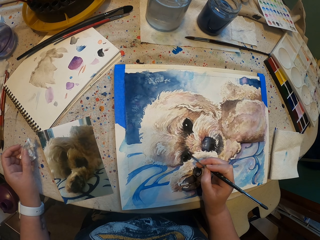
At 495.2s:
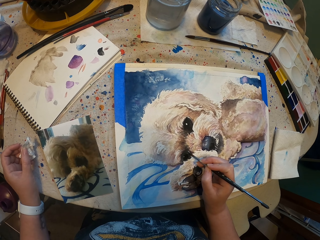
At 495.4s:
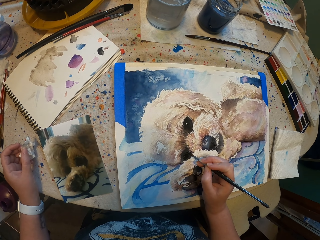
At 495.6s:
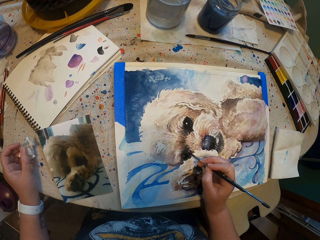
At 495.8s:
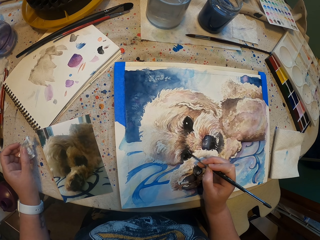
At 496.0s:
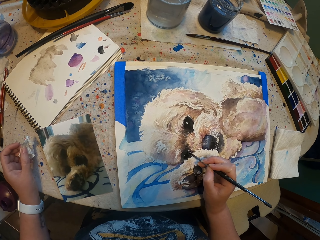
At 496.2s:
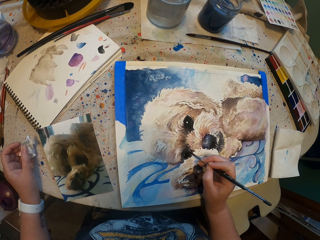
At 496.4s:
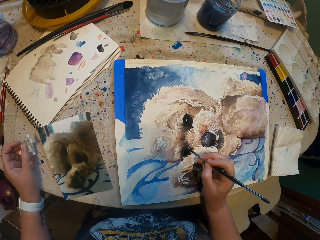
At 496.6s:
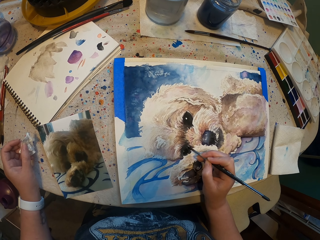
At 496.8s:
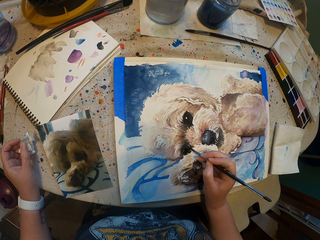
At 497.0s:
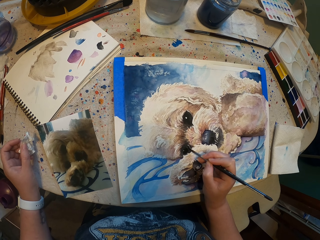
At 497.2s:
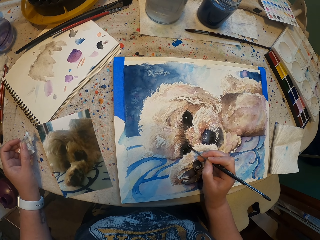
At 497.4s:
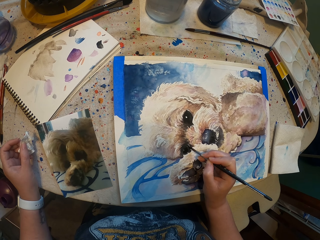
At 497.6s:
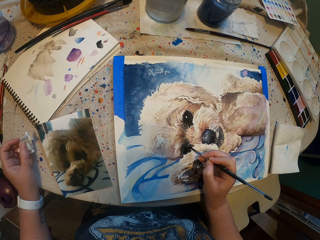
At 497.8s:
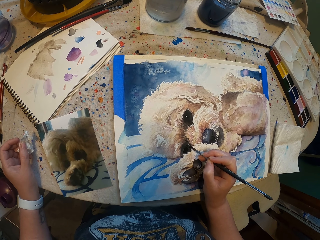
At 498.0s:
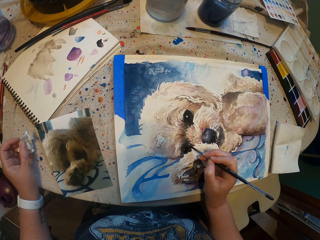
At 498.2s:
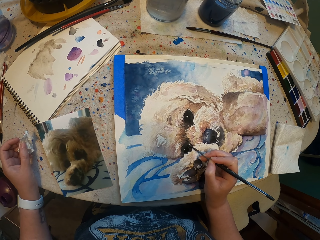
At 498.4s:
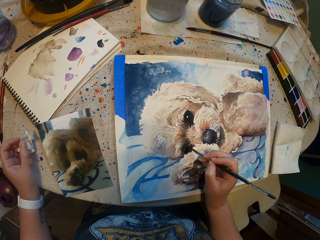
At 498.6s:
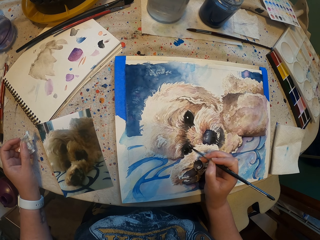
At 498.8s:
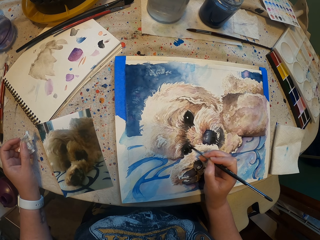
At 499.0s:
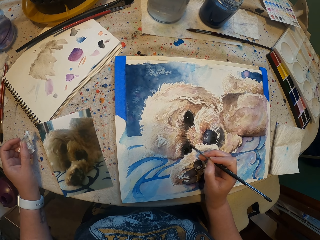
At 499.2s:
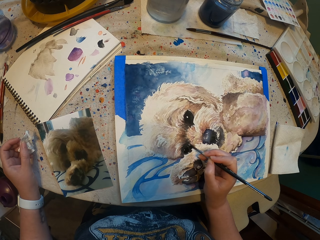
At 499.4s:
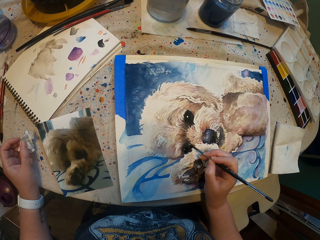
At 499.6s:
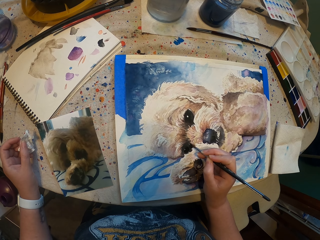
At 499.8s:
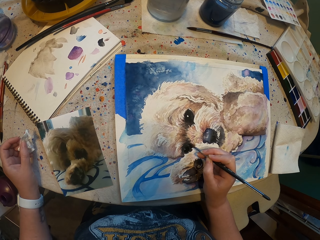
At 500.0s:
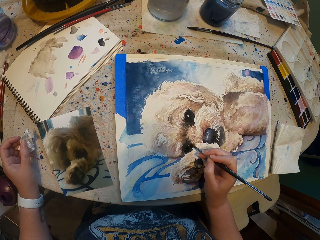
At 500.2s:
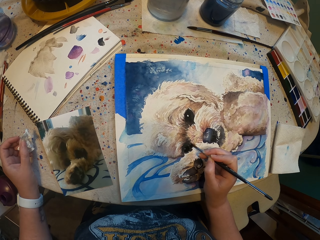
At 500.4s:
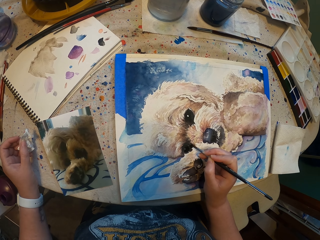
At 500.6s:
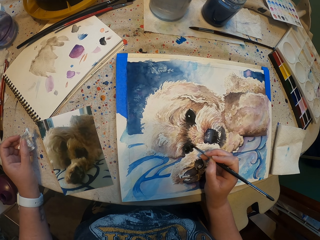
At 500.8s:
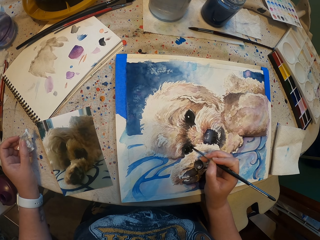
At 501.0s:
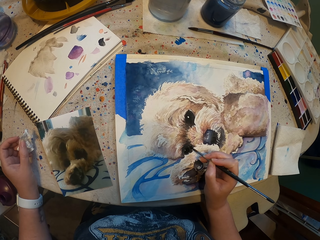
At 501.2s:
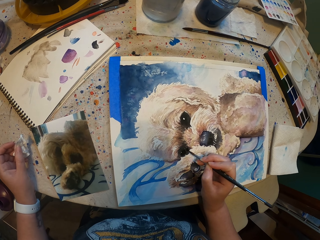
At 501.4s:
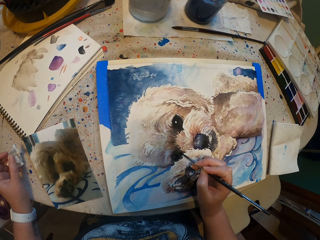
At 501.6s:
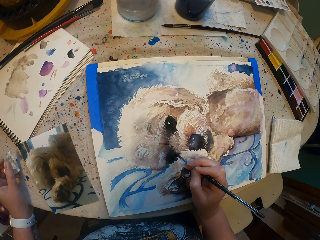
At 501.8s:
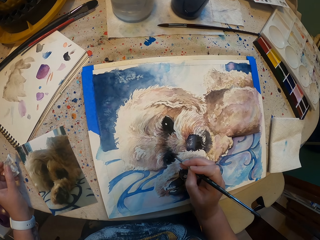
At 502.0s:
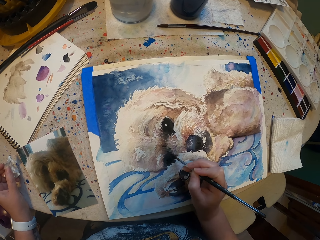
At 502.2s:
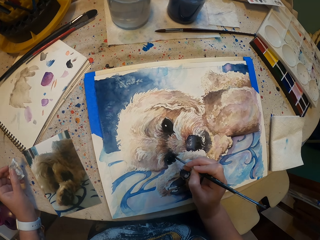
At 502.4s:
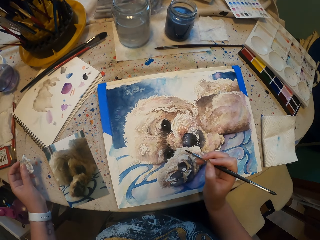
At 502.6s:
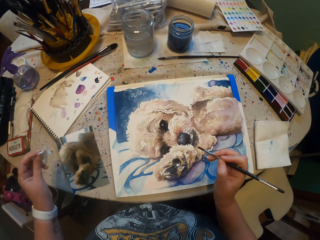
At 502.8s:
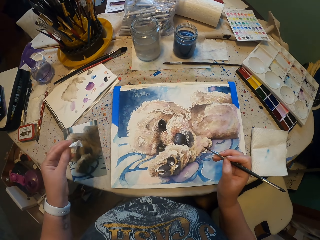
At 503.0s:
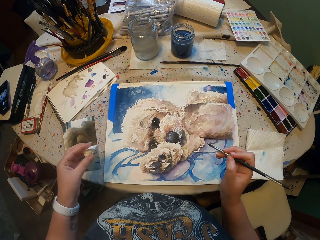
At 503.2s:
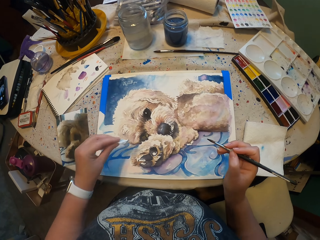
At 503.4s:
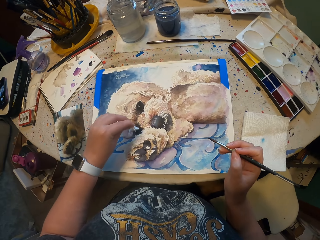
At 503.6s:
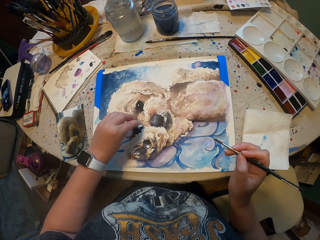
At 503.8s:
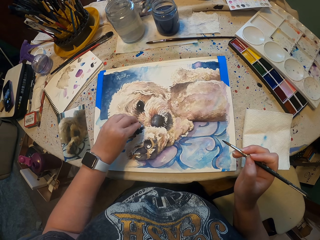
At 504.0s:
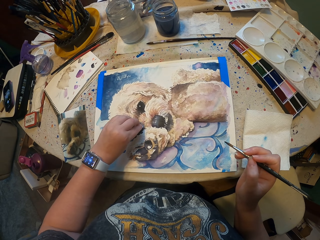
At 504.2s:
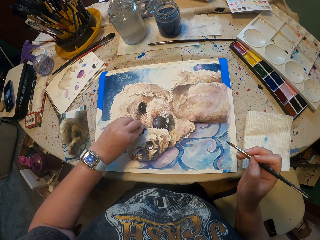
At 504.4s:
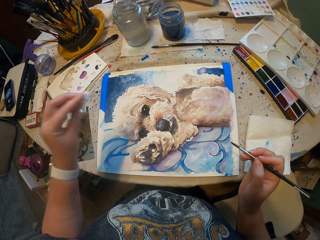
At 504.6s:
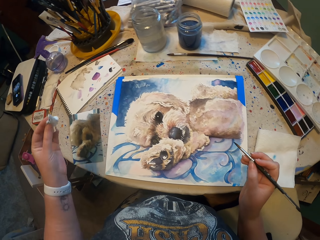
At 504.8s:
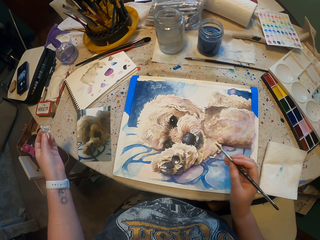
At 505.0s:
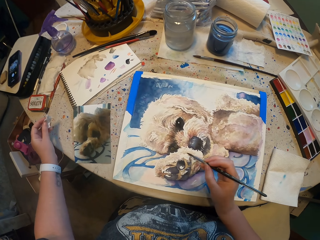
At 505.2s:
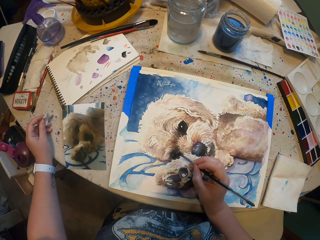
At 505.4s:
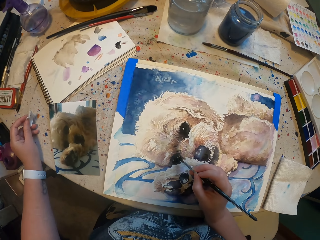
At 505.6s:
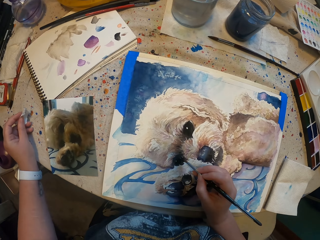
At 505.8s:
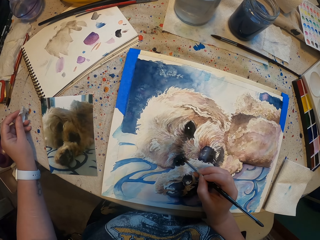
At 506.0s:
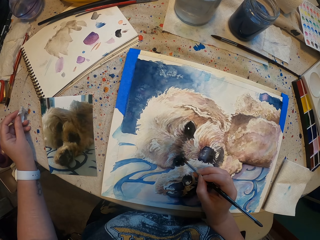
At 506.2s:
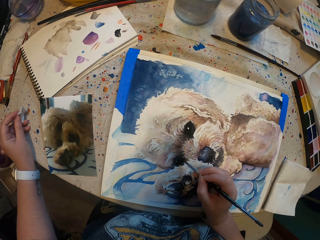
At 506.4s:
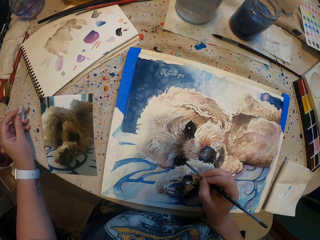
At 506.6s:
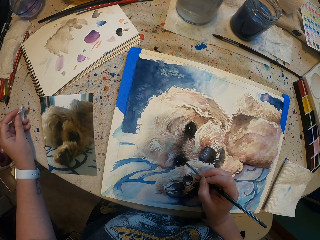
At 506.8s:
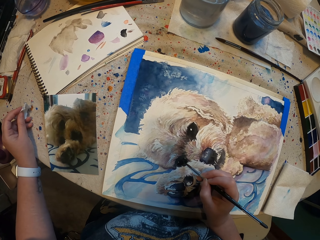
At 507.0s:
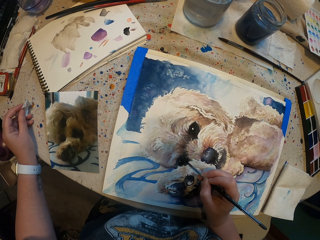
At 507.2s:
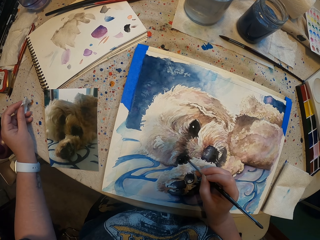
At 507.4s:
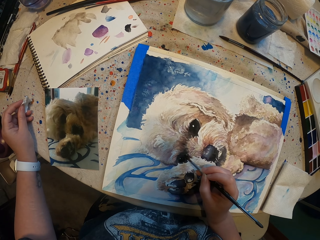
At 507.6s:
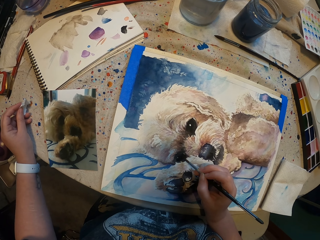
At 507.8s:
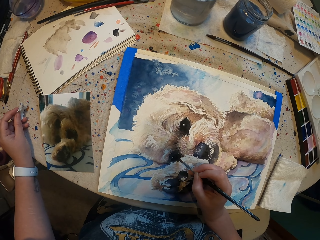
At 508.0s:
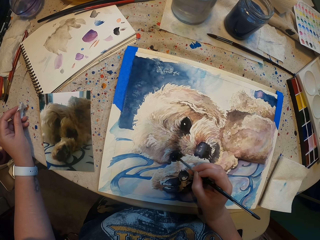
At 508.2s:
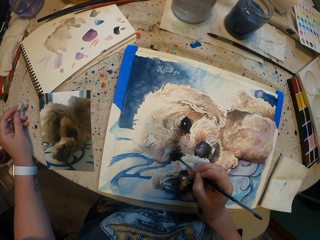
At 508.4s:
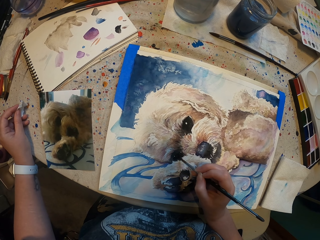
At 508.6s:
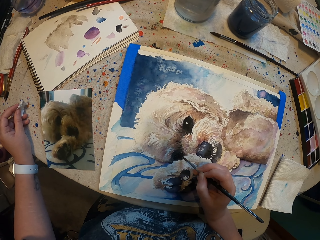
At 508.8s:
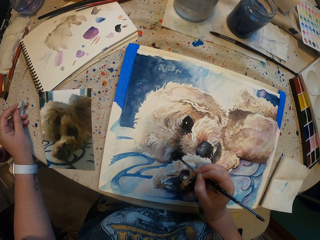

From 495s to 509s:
The camera wearer paints the drawing with a brush. They wipe the drawing. They paint the drawing with the brush.

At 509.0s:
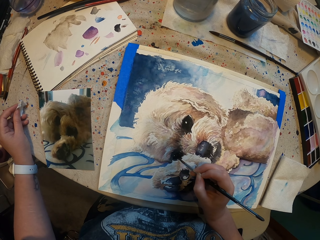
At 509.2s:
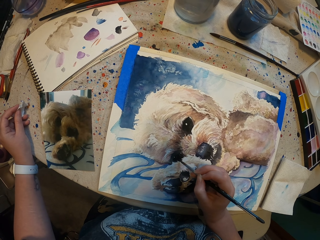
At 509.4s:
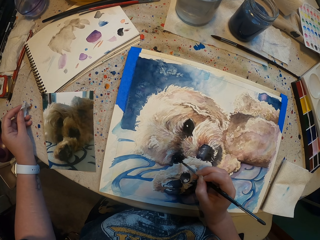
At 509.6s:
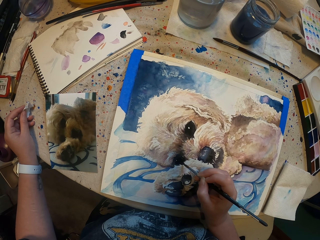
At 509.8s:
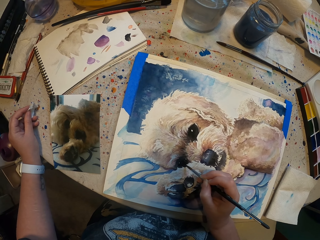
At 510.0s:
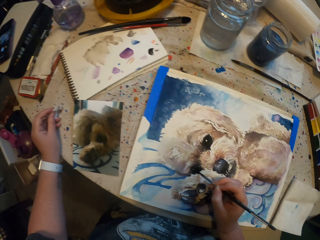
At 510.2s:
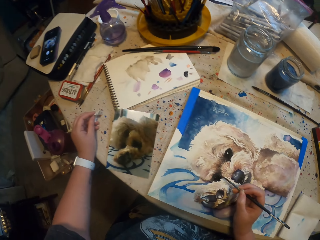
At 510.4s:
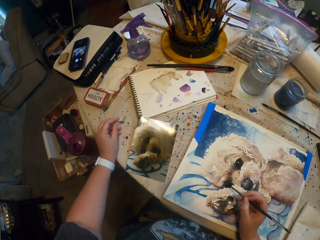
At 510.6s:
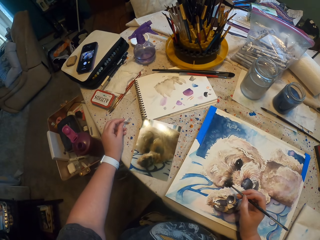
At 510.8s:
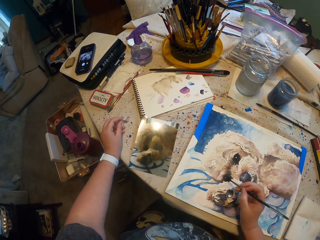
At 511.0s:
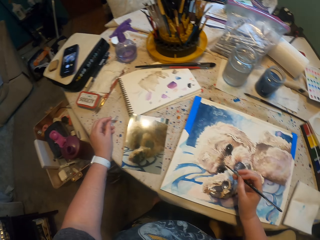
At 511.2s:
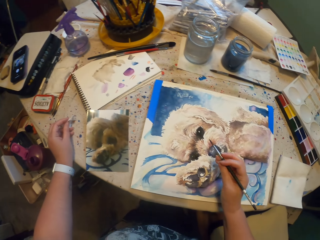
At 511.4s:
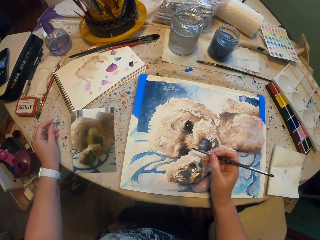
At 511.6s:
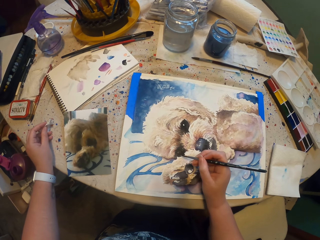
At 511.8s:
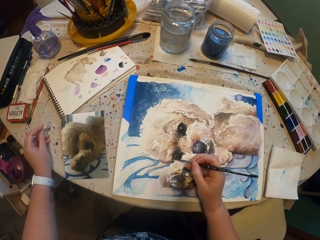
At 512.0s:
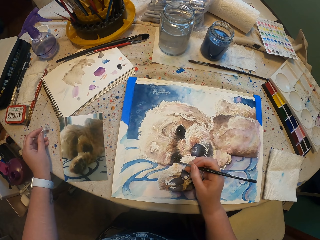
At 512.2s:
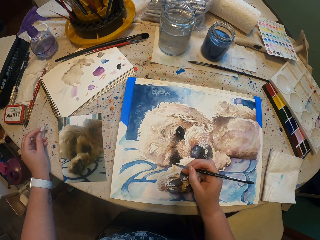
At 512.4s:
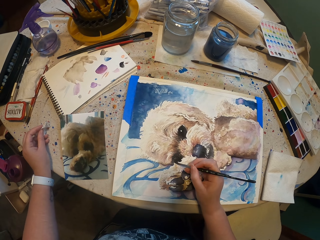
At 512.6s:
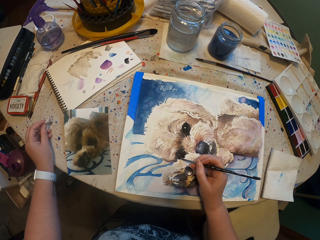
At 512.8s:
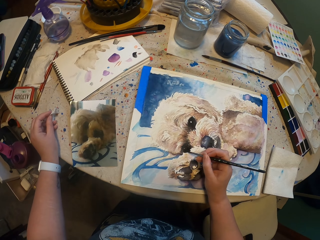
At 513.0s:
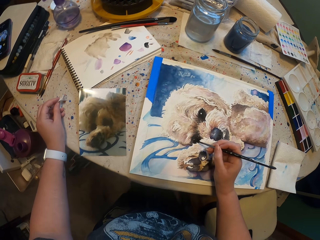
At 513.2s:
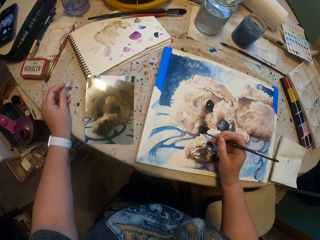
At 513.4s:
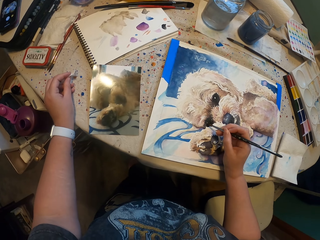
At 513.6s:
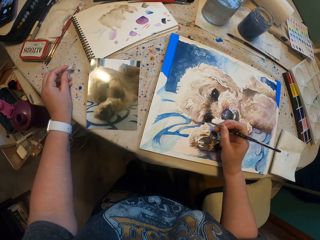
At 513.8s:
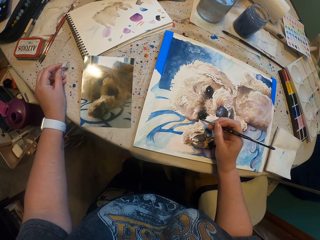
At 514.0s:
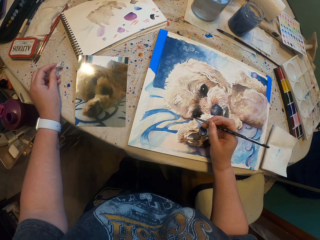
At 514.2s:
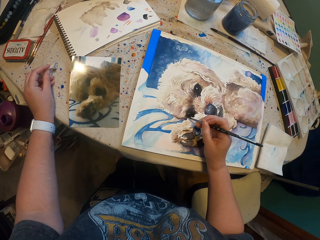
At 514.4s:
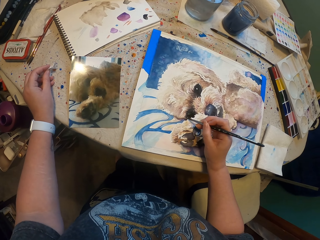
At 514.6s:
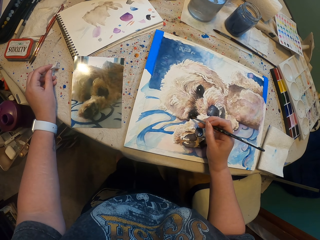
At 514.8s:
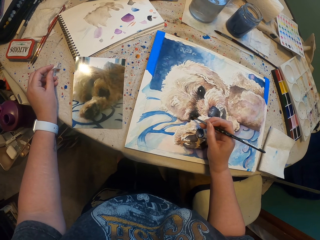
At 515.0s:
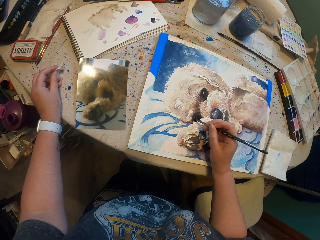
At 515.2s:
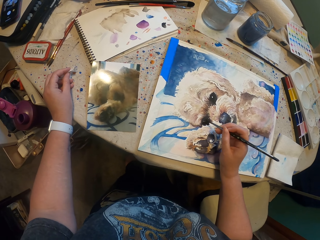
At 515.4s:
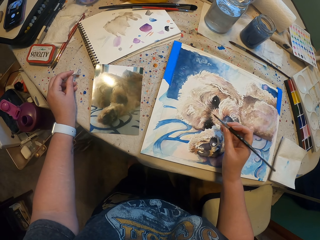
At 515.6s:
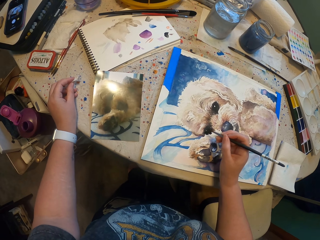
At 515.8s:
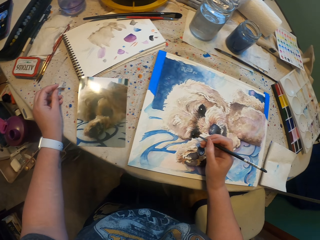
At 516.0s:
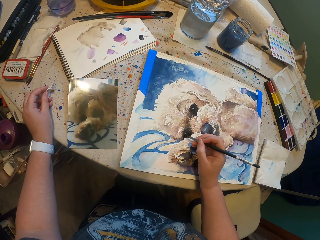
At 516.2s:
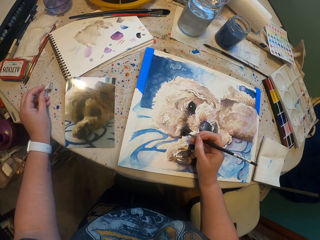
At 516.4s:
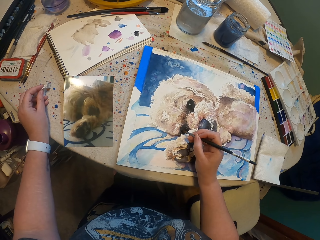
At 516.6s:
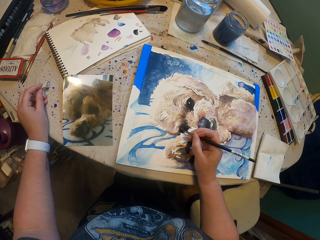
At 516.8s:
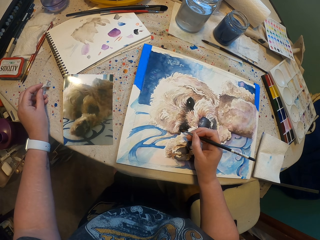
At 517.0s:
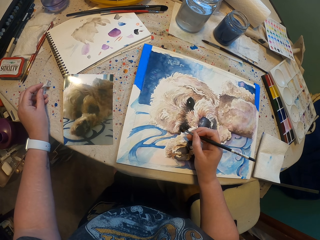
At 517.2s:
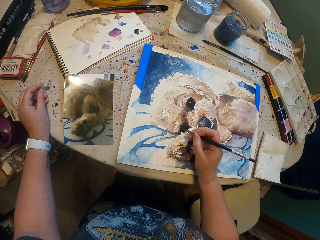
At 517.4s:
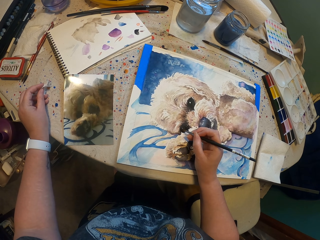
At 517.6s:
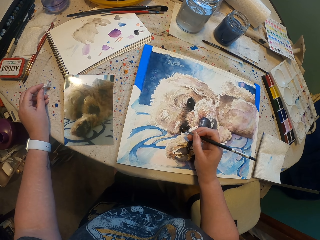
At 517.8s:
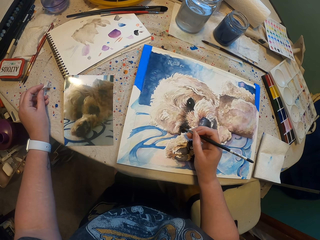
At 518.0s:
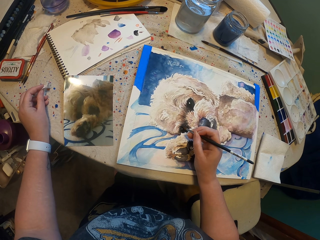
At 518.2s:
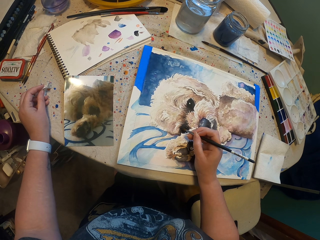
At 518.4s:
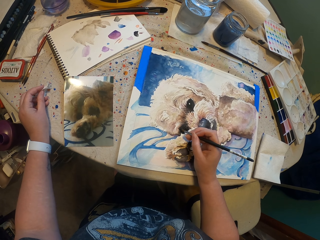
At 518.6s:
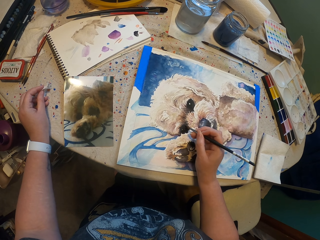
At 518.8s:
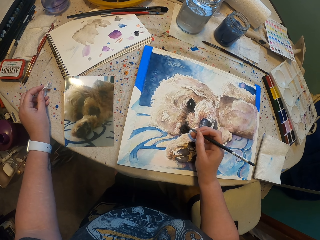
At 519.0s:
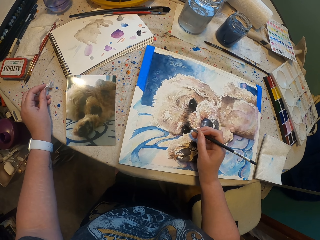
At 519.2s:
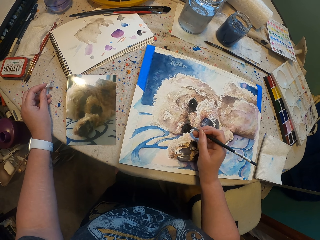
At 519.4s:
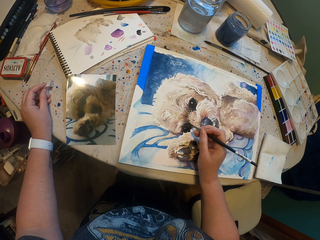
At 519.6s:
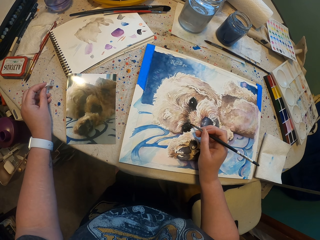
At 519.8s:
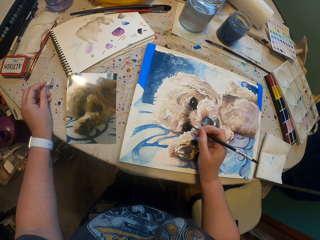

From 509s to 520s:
The camera wearer looks around. They paint the drawing with a brush.
